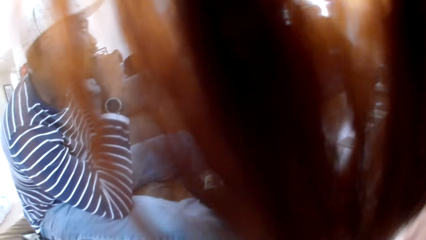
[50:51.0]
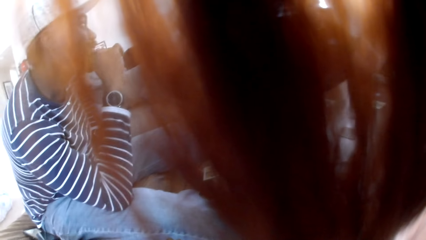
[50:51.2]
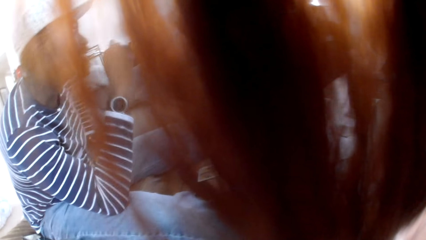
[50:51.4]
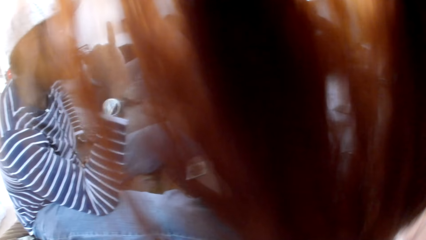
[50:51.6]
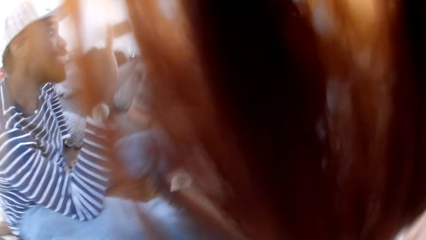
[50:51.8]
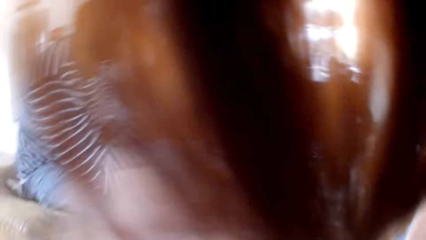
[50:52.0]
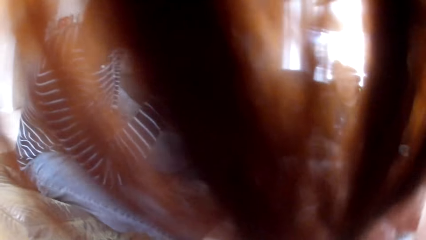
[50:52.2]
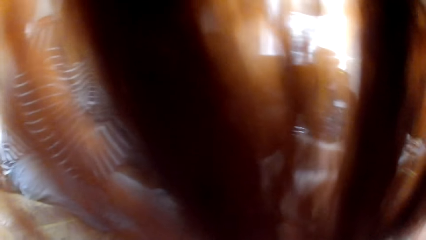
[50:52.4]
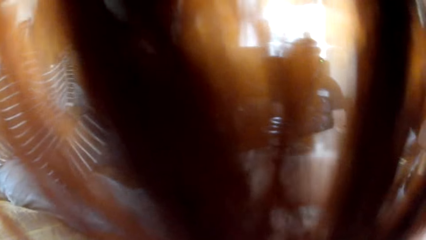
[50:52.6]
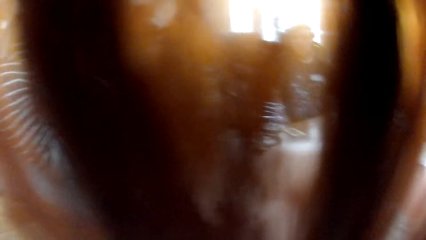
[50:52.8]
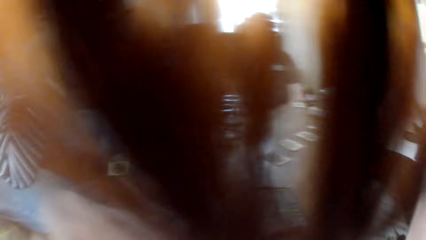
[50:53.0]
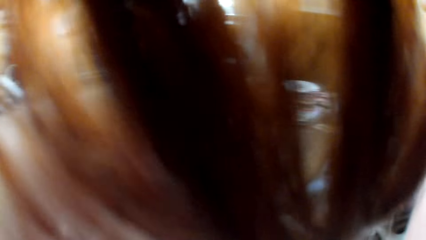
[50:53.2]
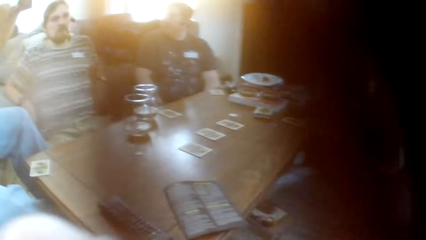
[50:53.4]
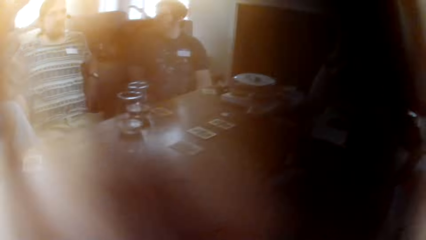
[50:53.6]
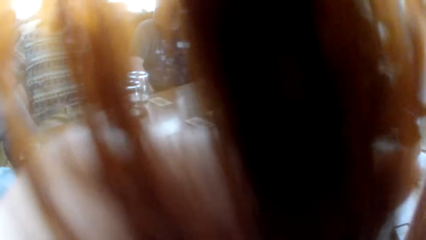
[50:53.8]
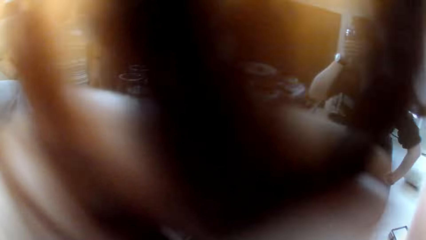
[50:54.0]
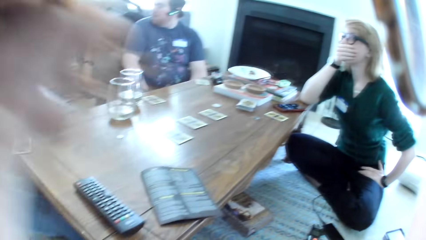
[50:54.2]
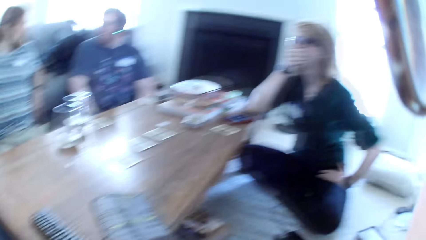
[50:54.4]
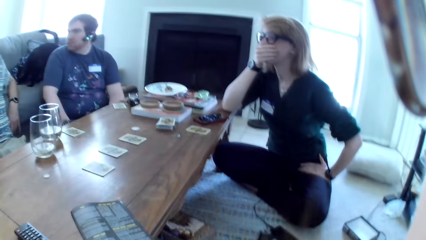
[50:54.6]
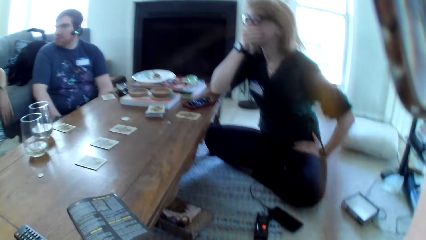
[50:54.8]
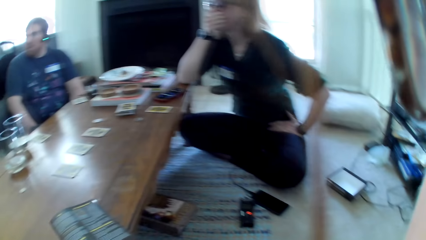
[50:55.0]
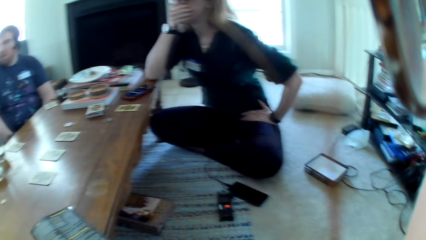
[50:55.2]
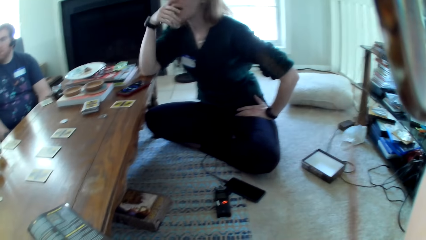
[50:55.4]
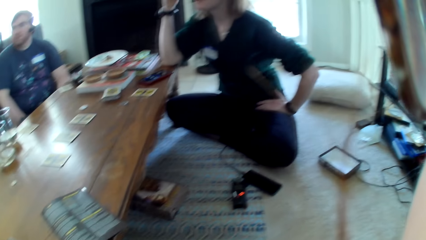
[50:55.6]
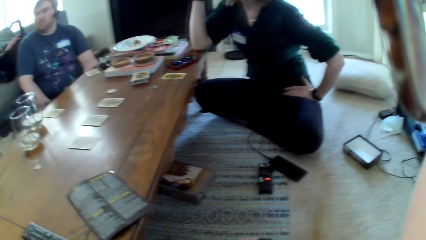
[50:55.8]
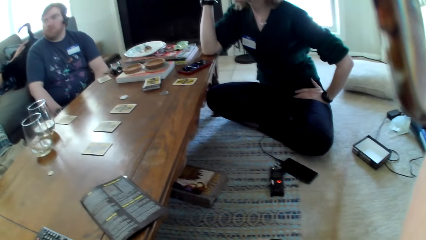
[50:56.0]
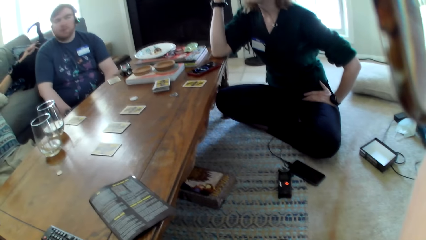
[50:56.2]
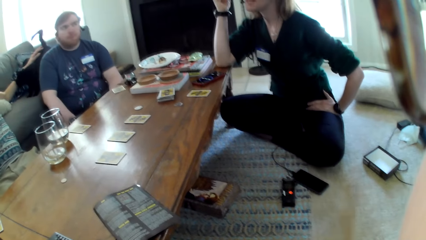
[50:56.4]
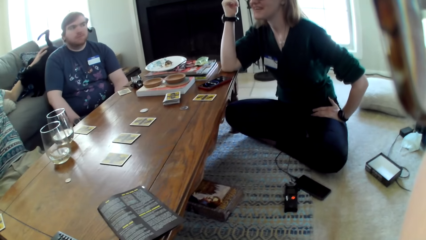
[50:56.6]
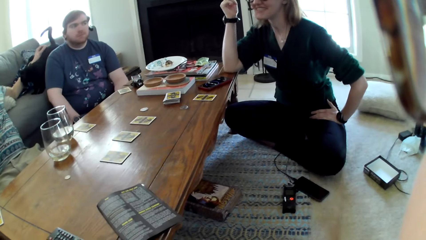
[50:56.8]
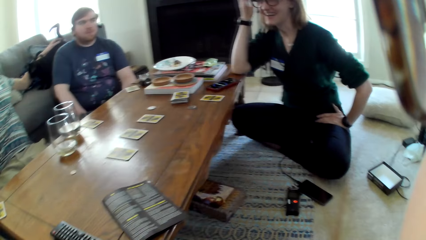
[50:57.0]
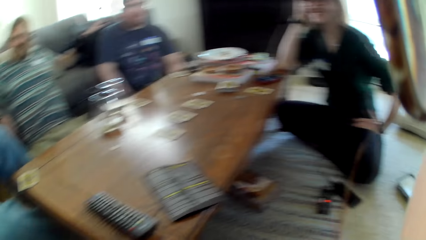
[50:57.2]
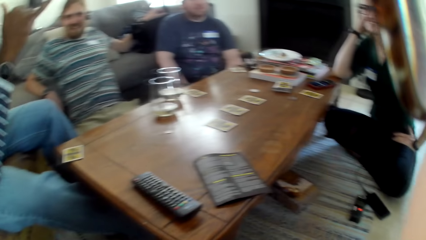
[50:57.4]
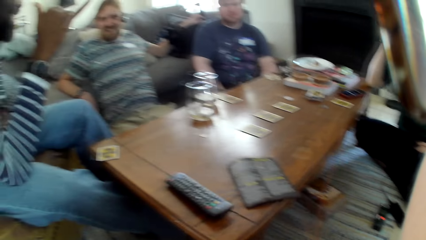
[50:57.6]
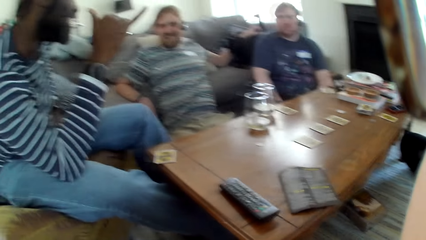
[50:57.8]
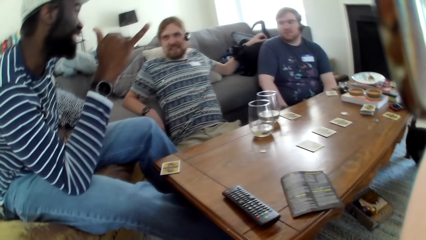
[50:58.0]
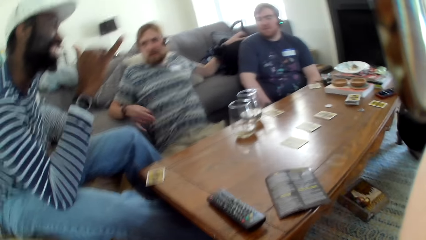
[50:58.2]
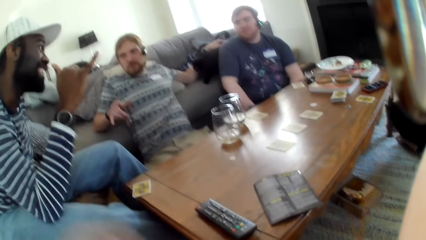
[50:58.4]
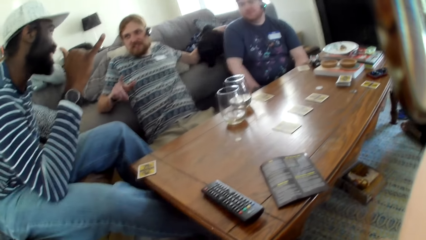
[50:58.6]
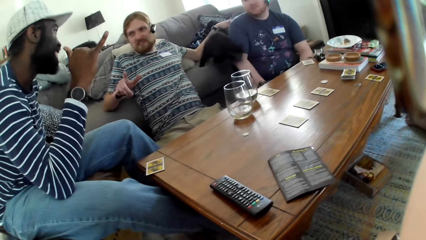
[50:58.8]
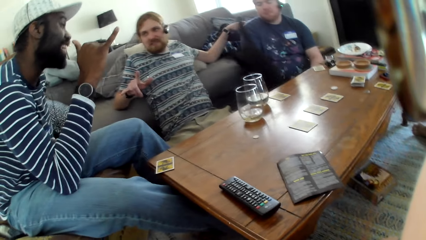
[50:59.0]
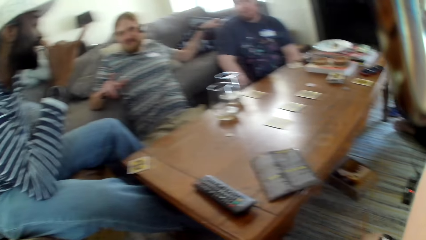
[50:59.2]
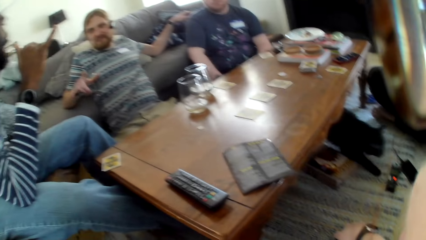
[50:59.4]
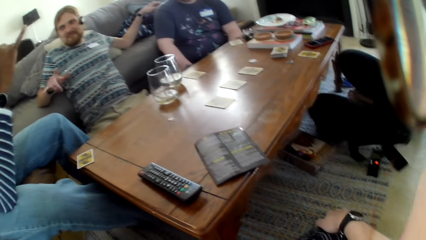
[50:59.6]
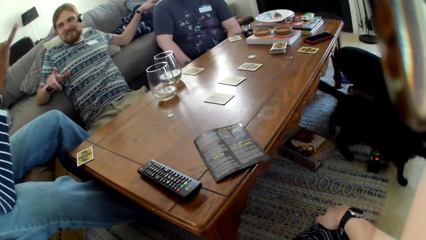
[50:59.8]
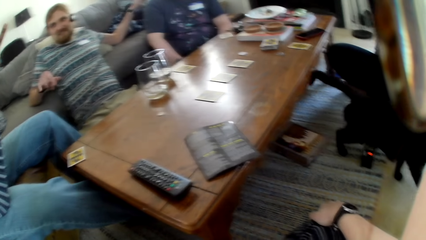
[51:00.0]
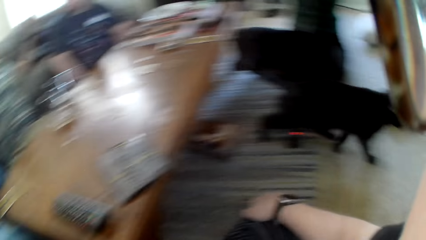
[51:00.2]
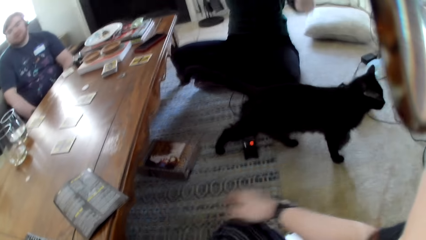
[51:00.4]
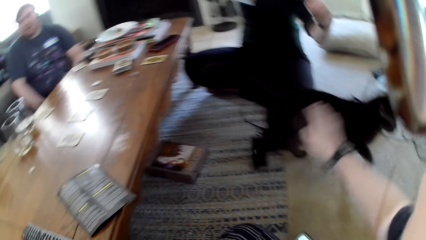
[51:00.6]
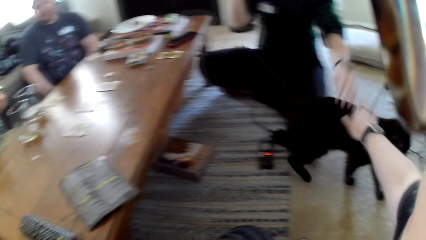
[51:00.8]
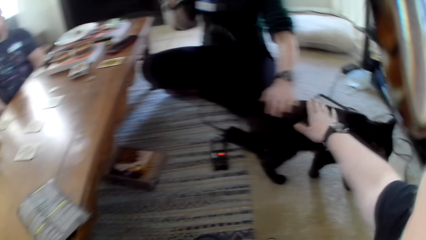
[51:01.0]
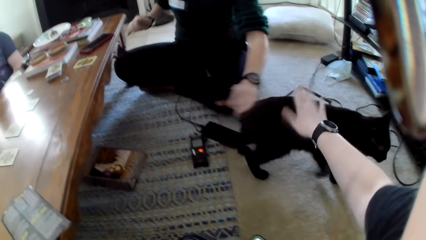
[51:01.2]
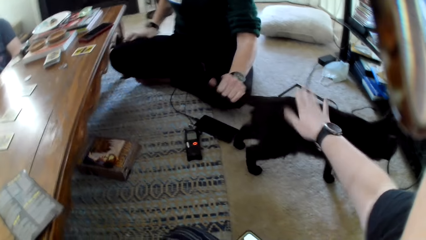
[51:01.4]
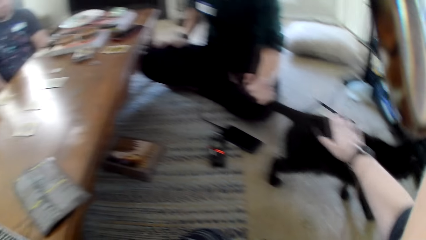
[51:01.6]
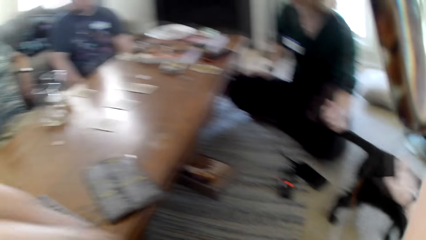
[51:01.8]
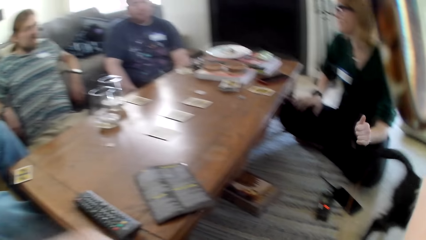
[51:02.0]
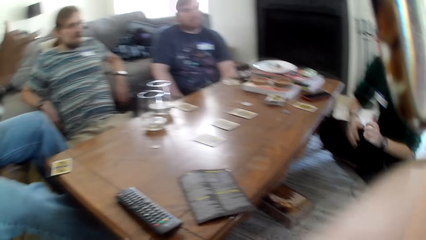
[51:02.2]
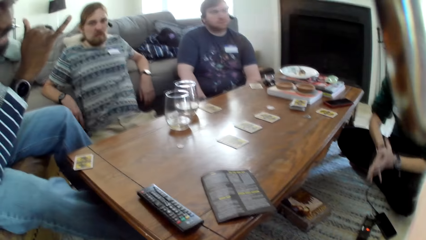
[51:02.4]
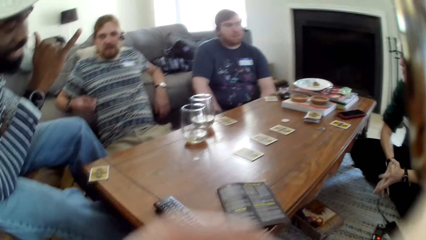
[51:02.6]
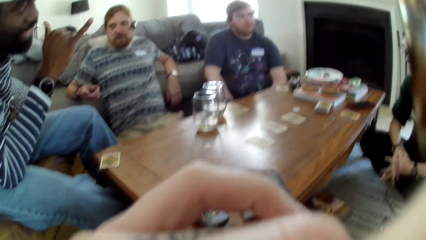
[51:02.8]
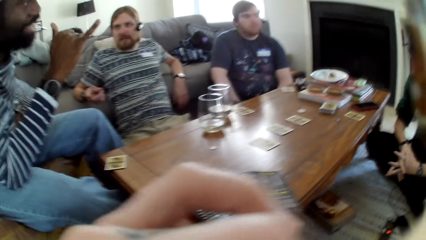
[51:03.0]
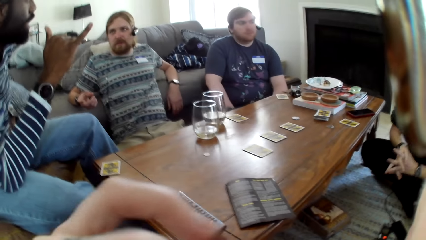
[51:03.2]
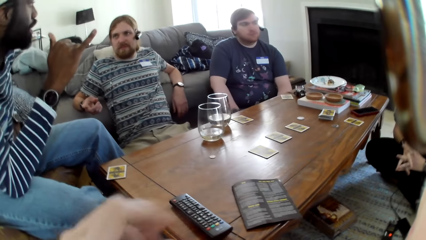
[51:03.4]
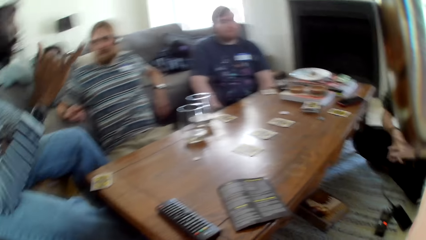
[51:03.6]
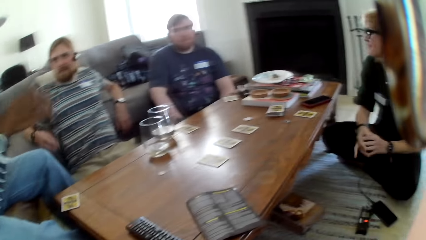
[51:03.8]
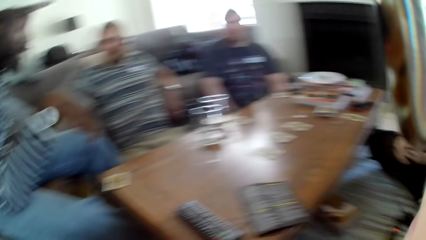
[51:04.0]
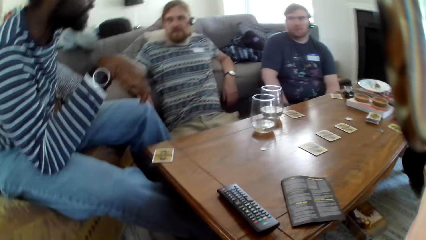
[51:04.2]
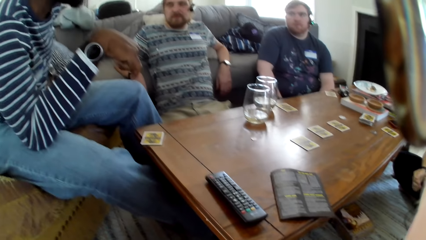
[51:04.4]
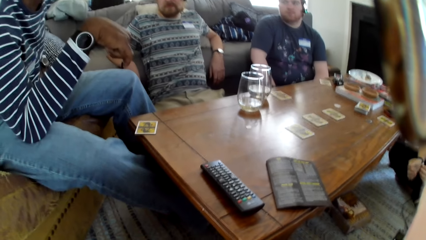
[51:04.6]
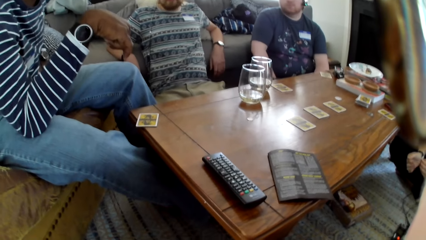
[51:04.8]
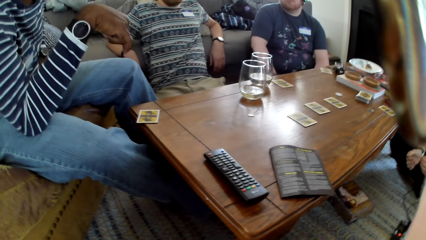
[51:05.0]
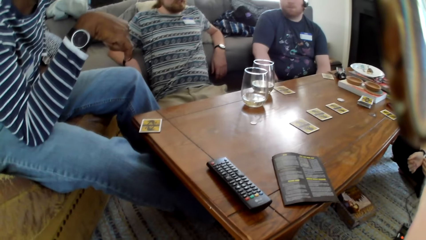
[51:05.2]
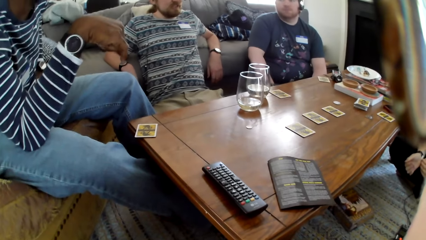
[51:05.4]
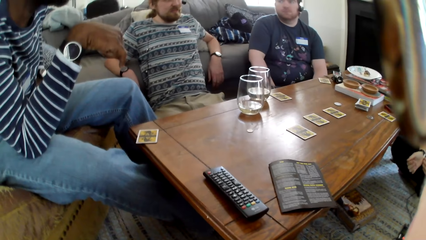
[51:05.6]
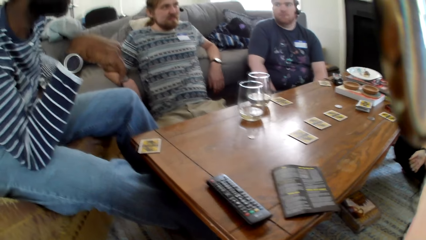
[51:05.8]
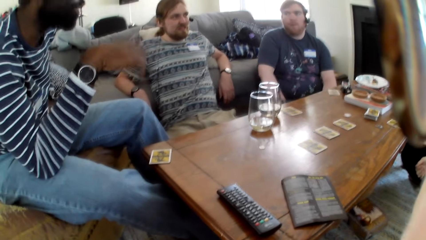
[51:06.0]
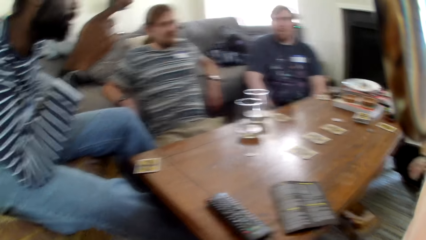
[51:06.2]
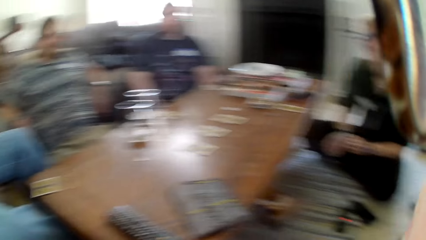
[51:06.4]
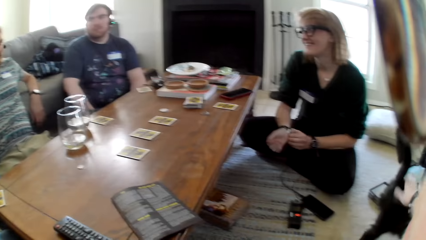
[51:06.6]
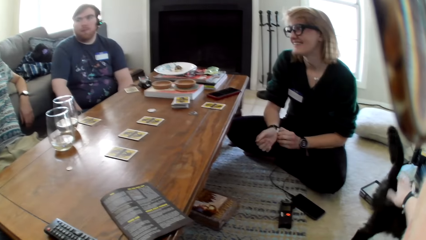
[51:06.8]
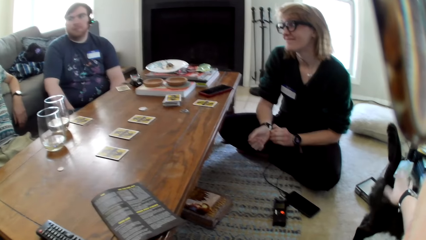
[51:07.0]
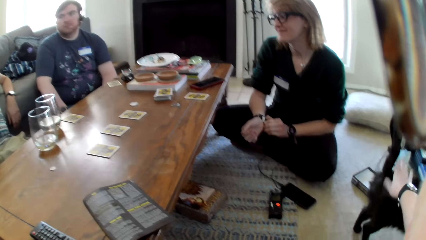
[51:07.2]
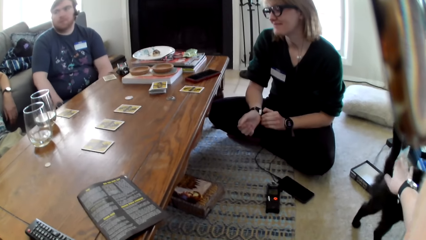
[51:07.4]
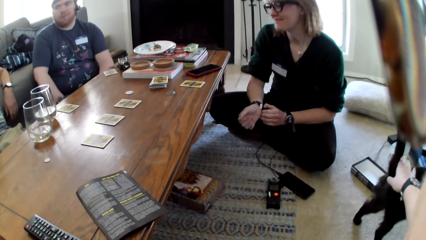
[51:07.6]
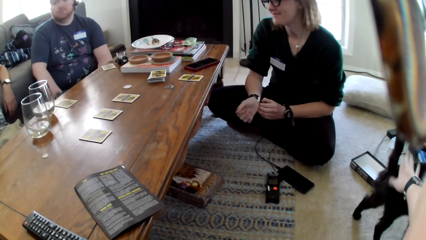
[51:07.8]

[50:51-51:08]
A woman answers a man. The camera wearer touches a dog or cat with his hand. The woman touches the dog or cat with a hand. The man answers the woman.
